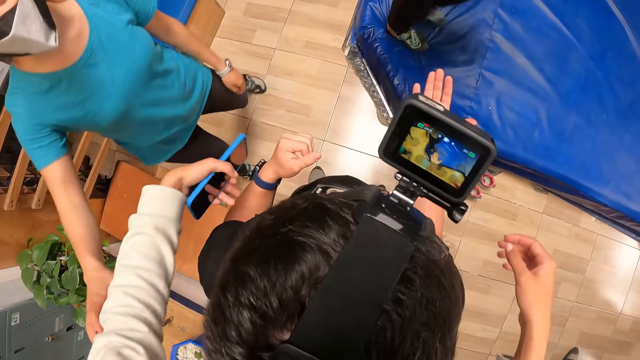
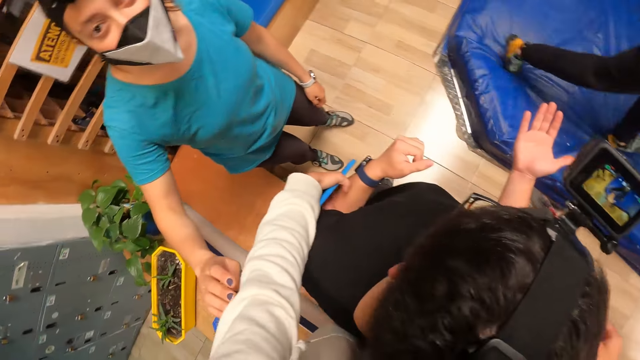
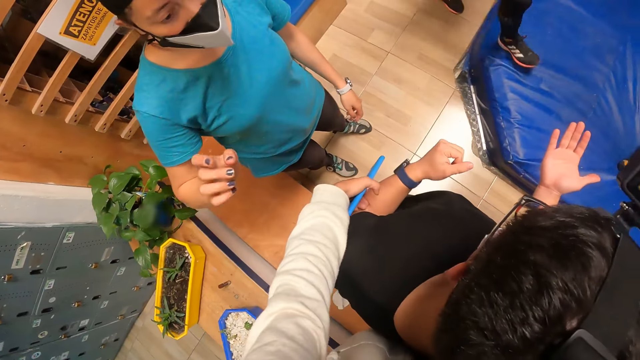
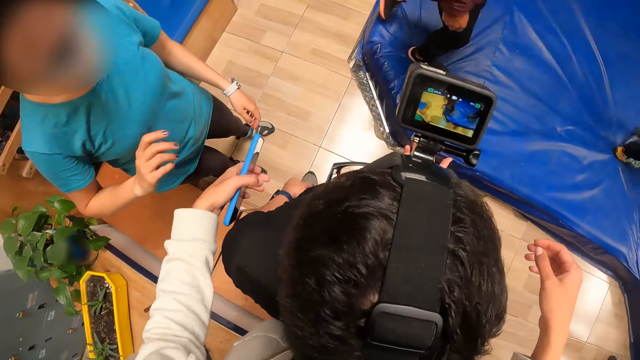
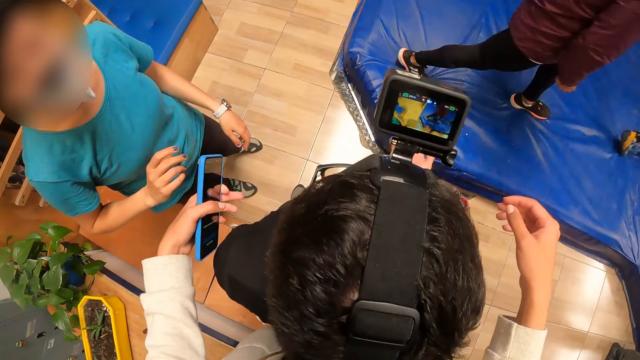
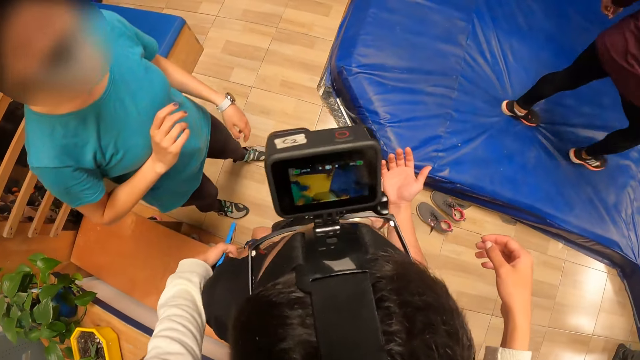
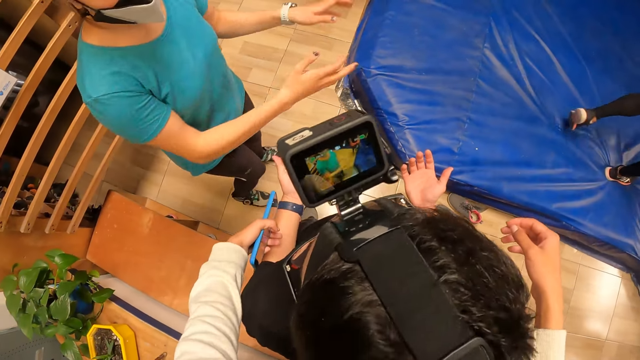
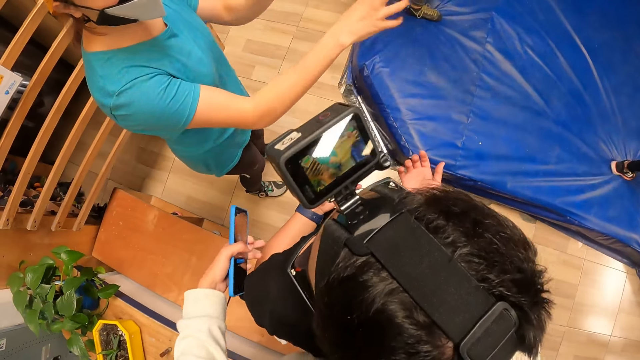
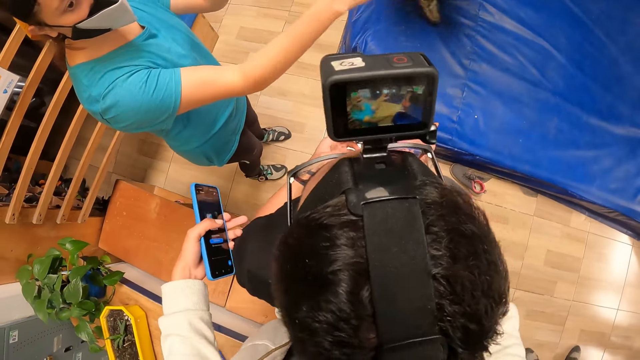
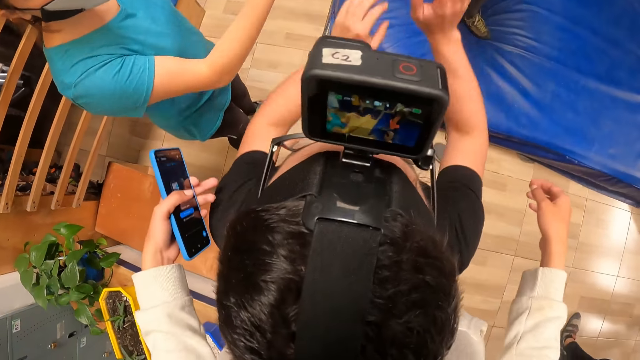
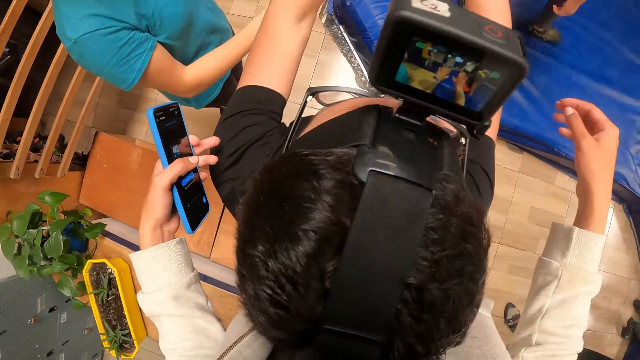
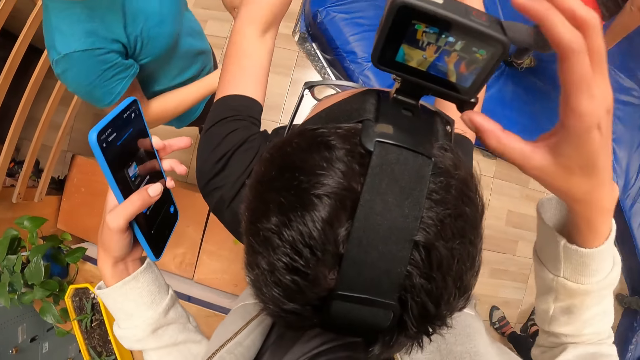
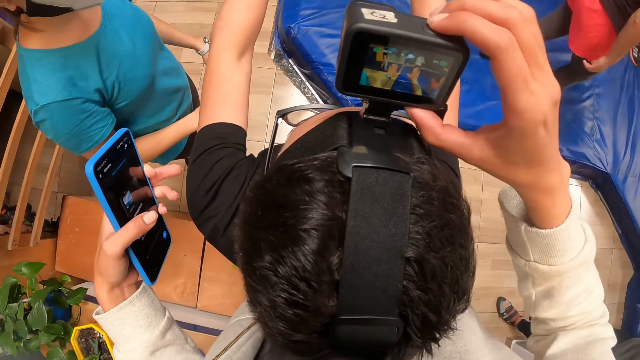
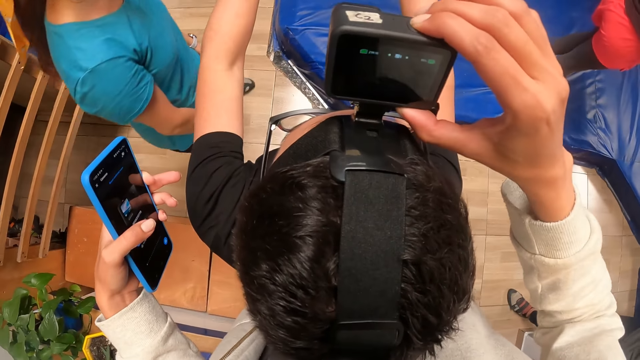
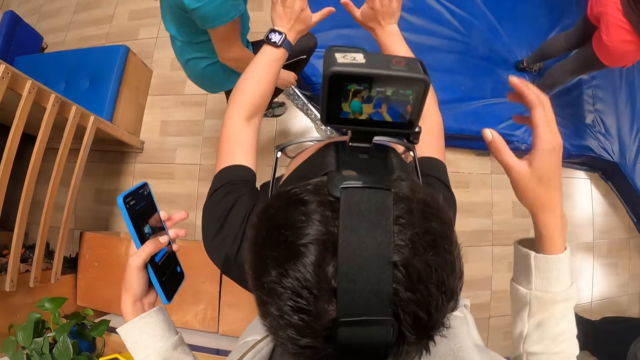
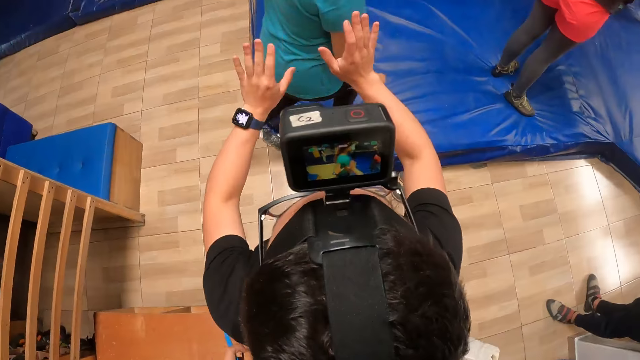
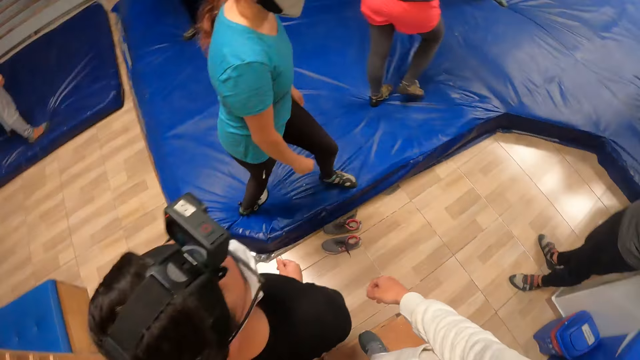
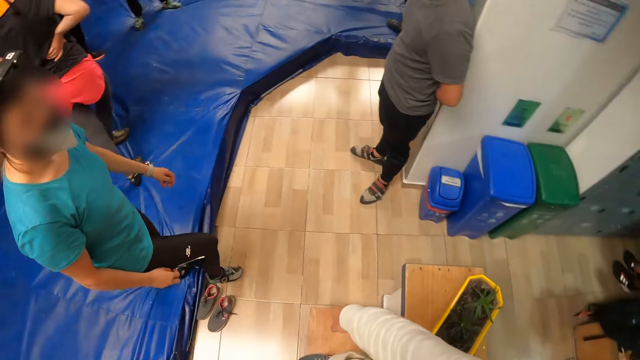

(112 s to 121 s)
The woman converses with the camera wearer. The man raises his hands and stretches the hands. The camera wearer operates the camera on the man's head with her right hand.

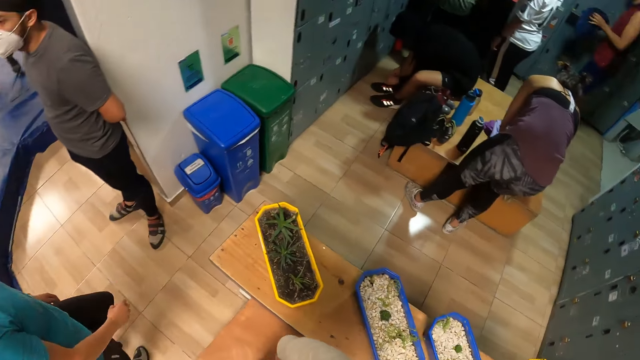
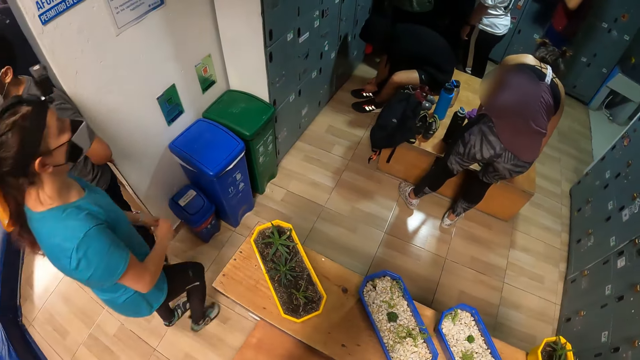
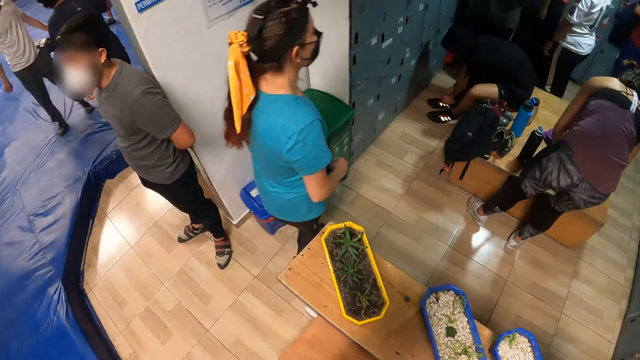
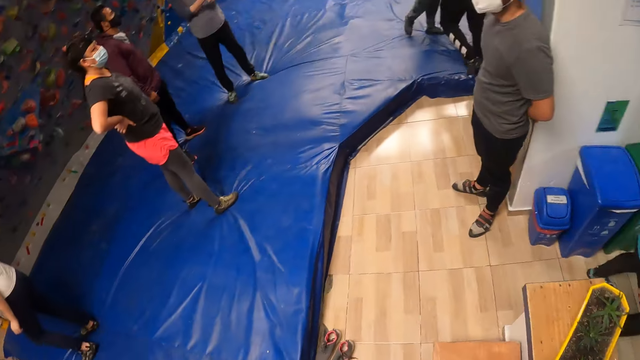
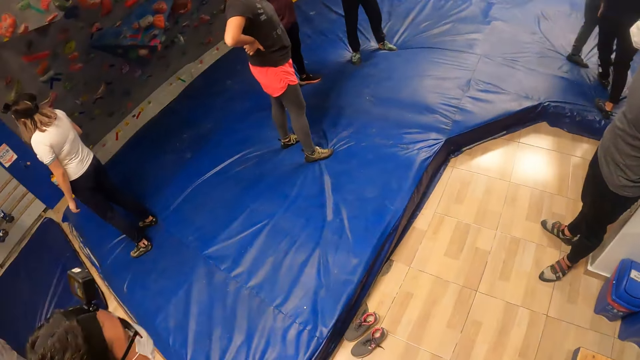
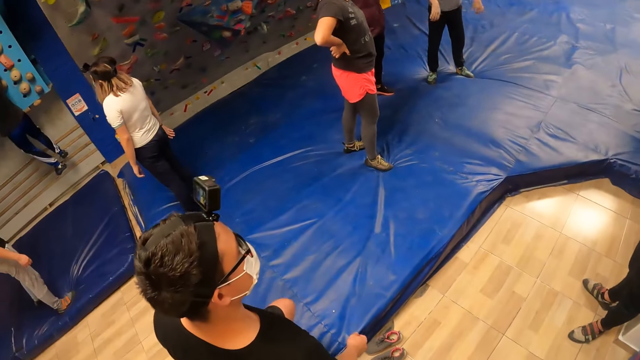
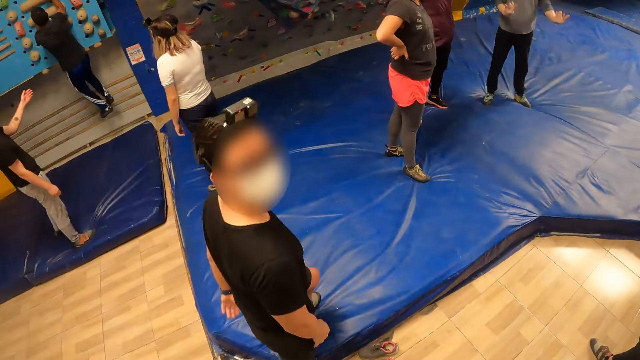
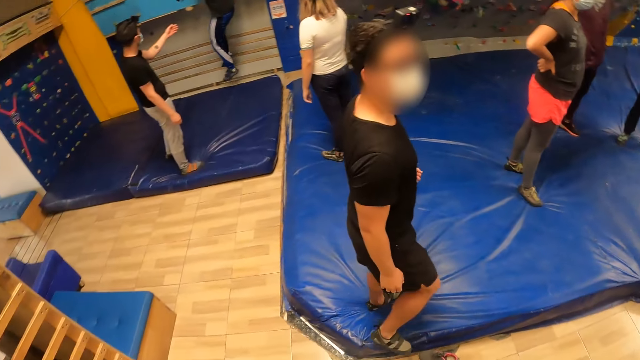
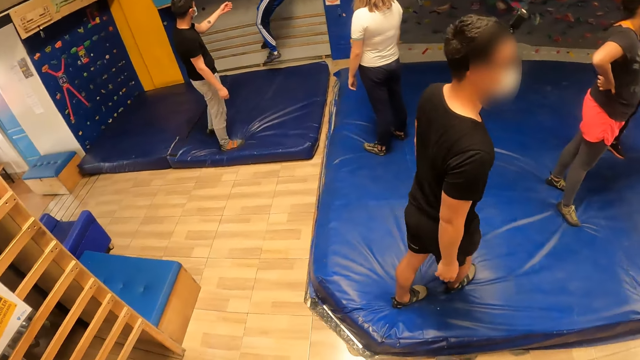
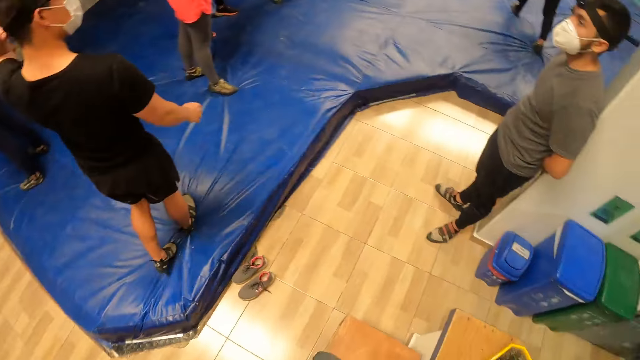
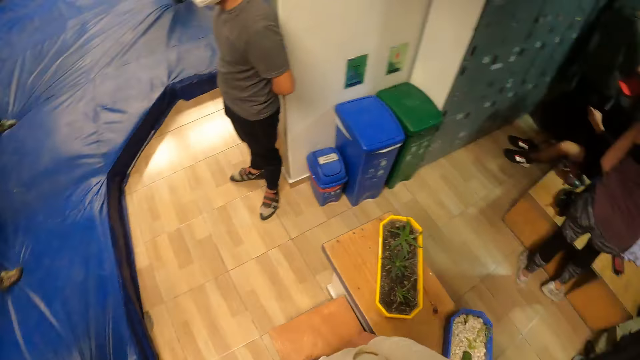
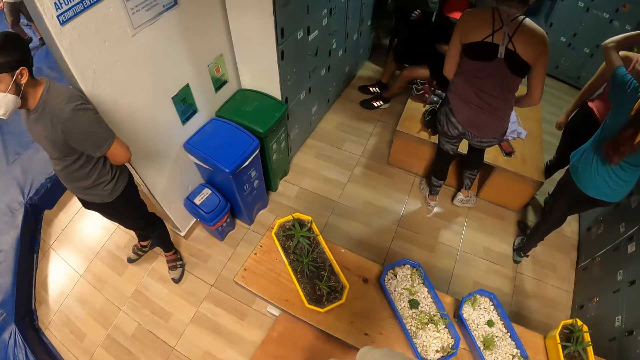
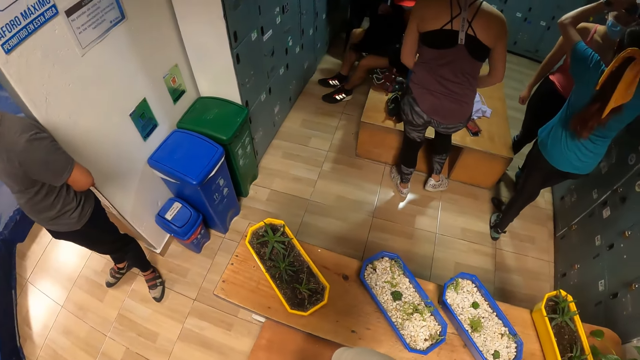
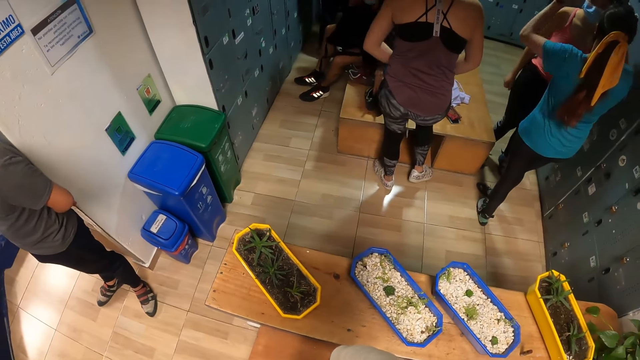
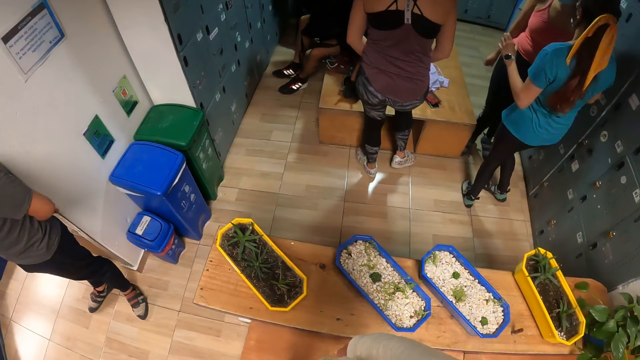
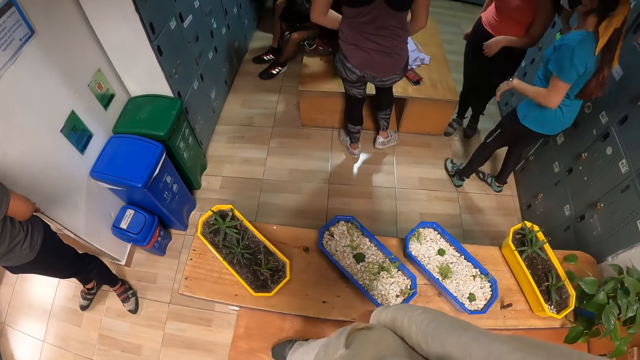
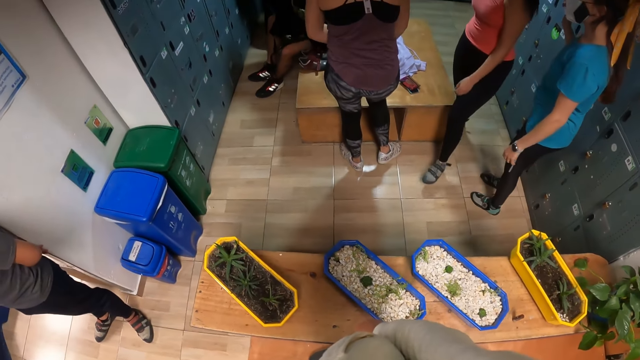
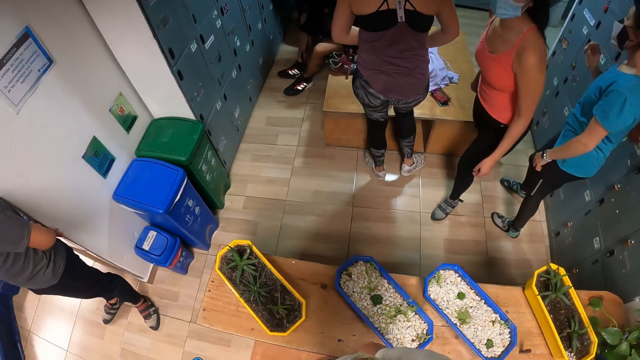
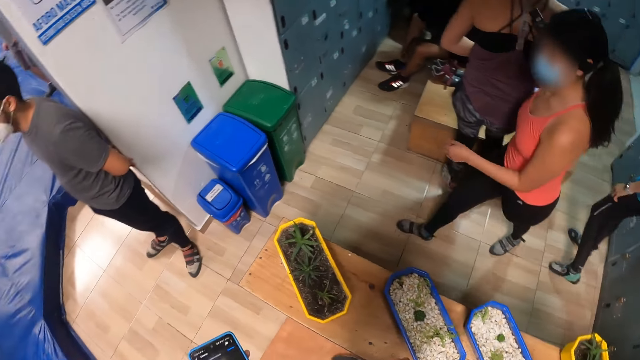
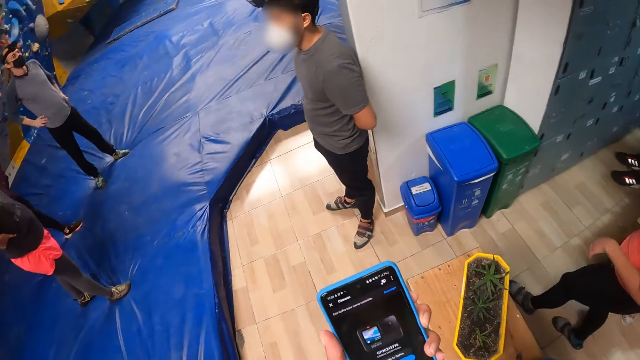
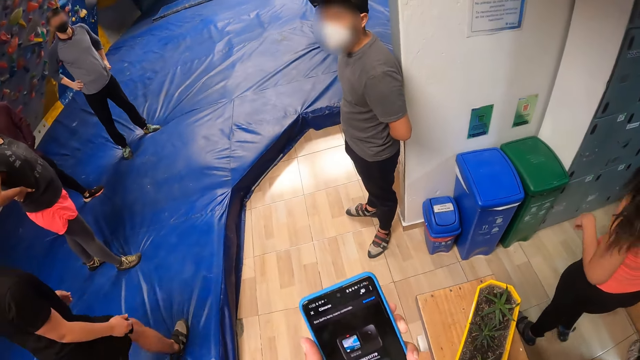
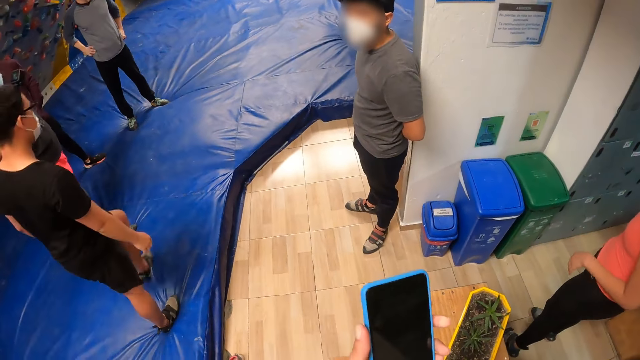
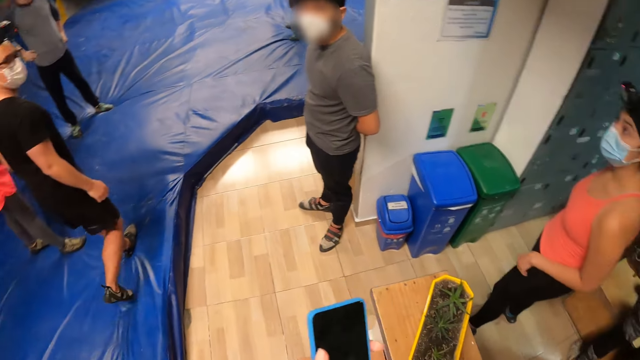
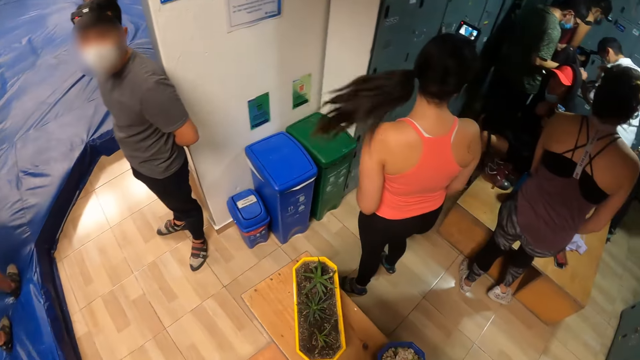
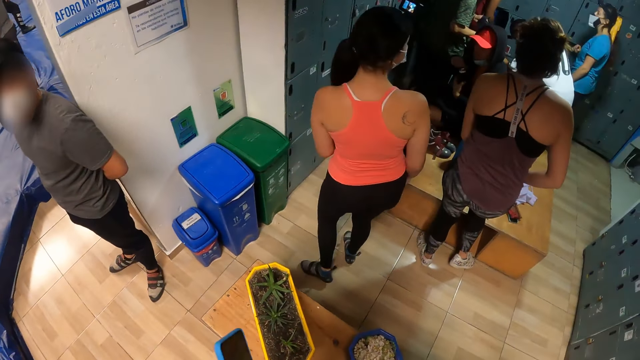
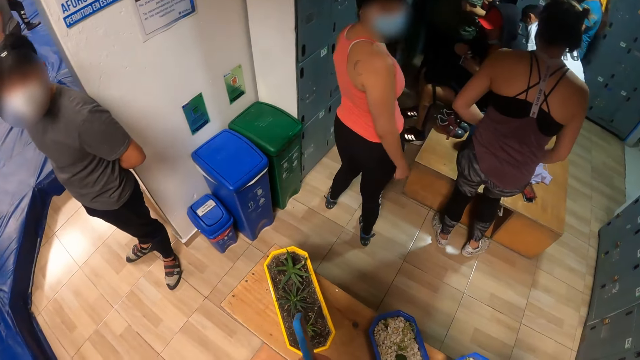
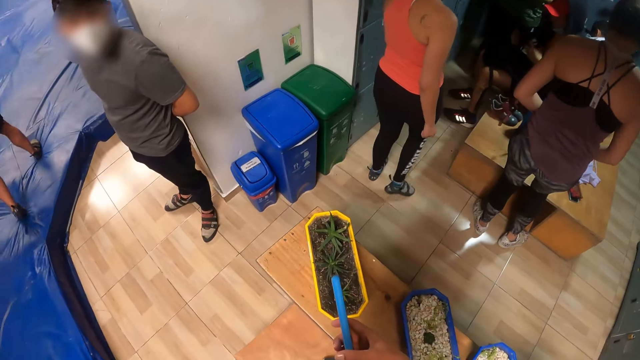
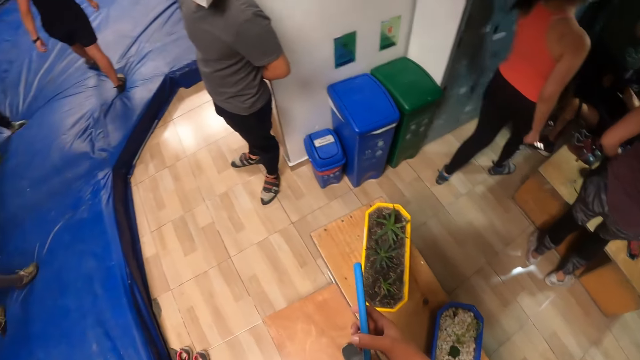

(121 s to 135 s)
The camera wearer looks around the room. A man walks away. The woman adjusts a camera on another woman's head. The camera wearer looks around the room. She operates the phone. She passes the phone from her left hand to her right hand.
